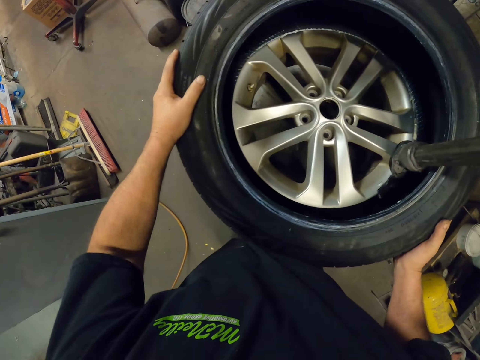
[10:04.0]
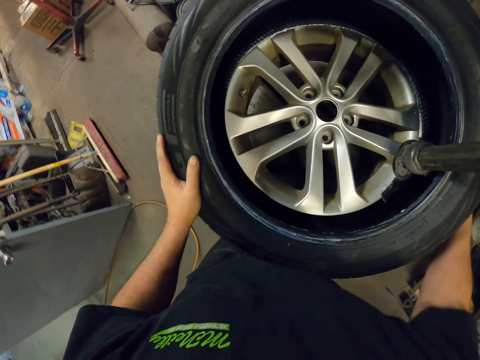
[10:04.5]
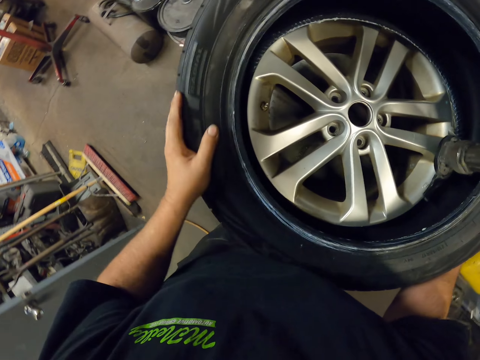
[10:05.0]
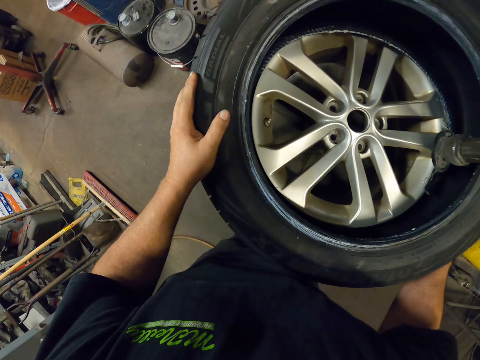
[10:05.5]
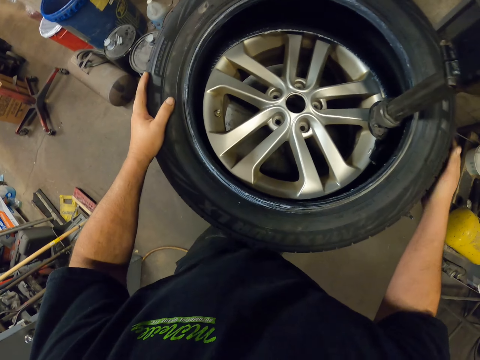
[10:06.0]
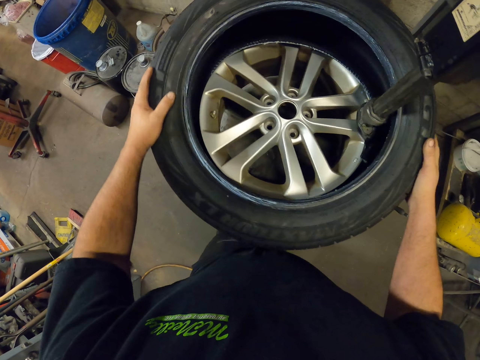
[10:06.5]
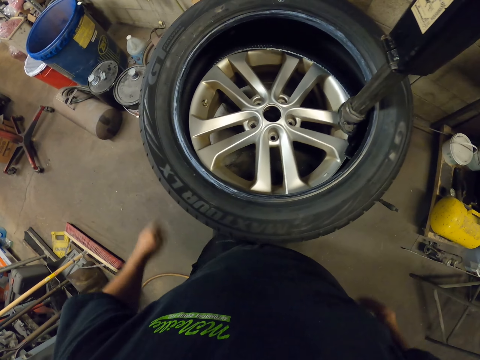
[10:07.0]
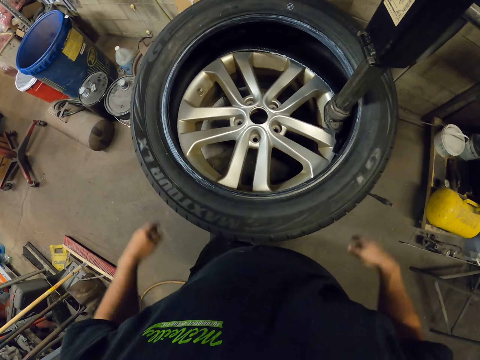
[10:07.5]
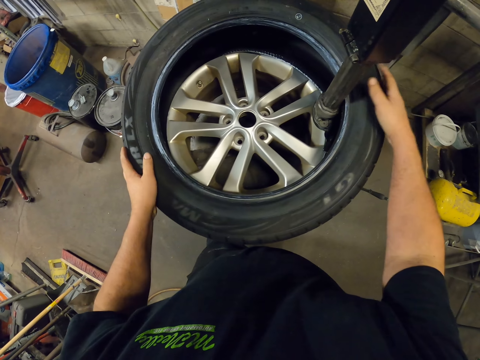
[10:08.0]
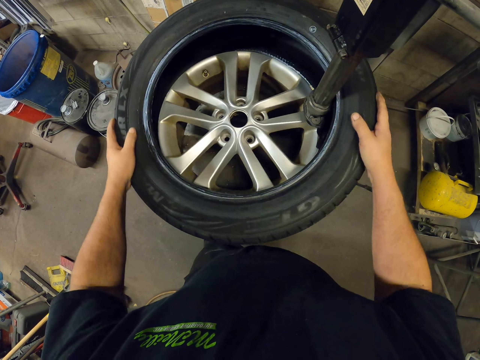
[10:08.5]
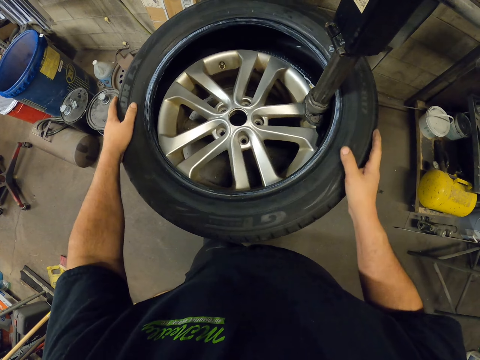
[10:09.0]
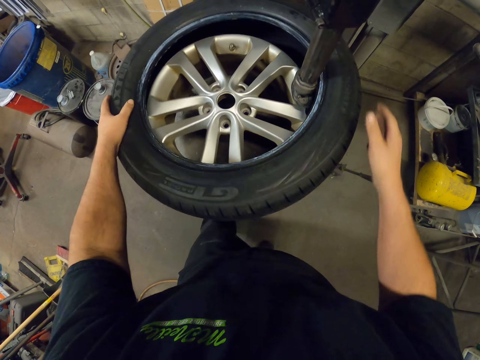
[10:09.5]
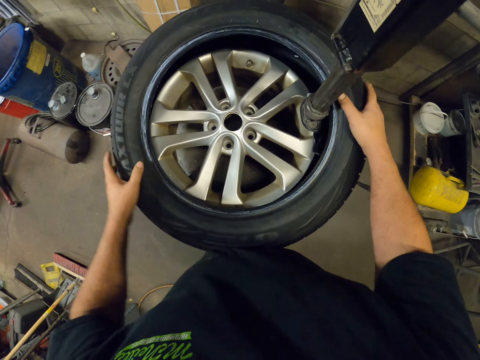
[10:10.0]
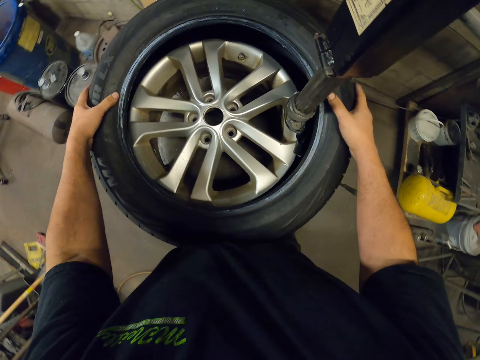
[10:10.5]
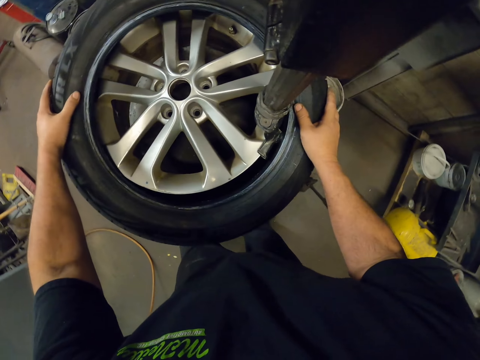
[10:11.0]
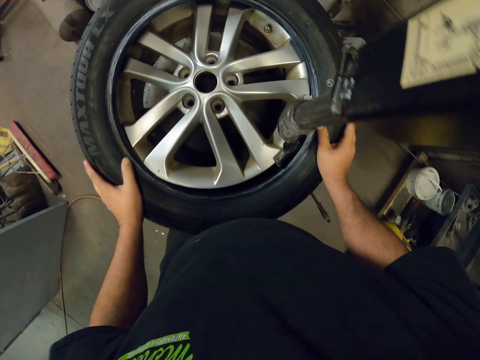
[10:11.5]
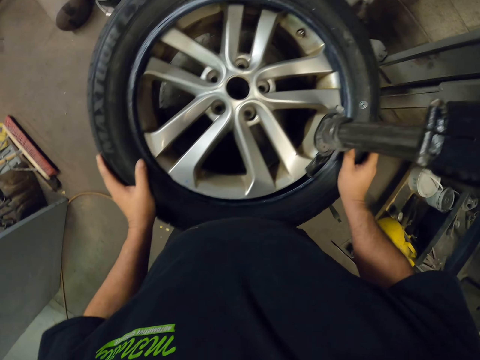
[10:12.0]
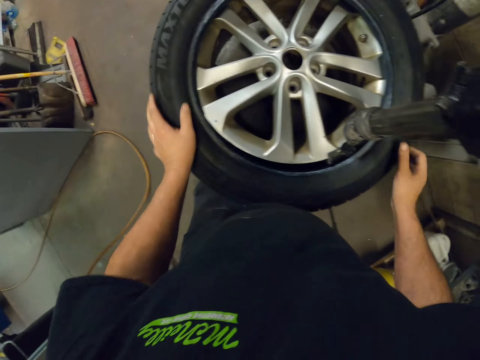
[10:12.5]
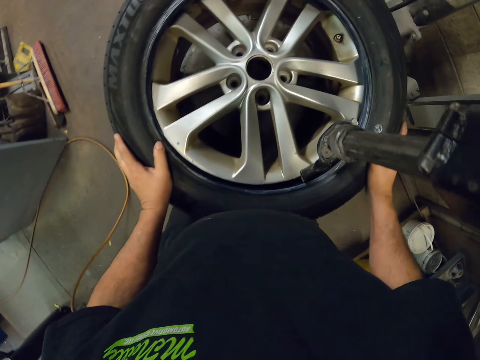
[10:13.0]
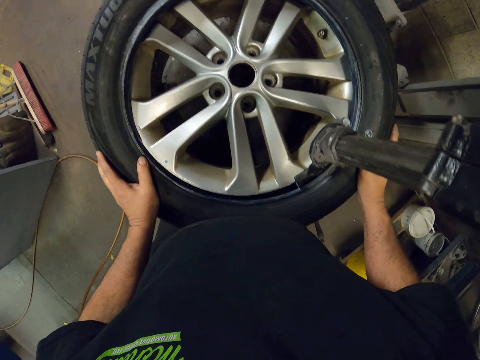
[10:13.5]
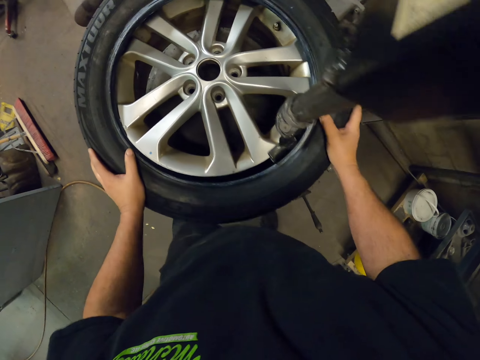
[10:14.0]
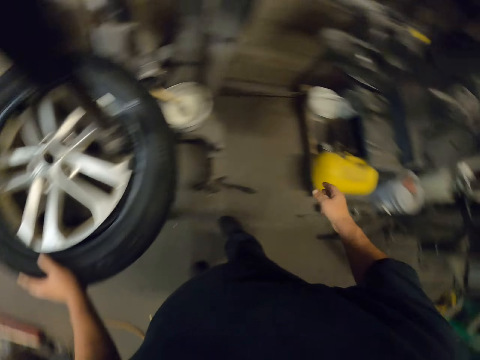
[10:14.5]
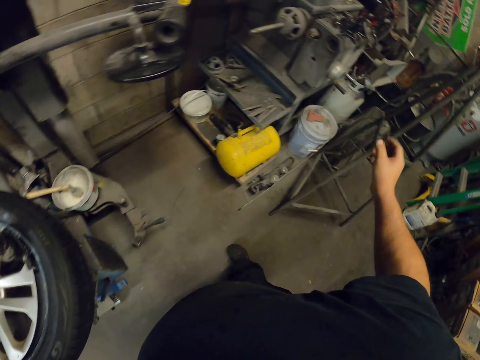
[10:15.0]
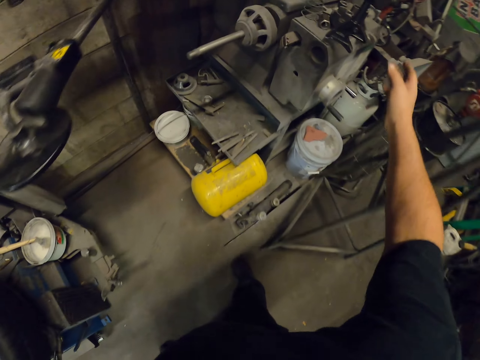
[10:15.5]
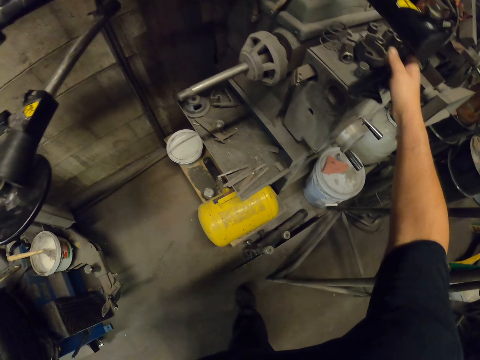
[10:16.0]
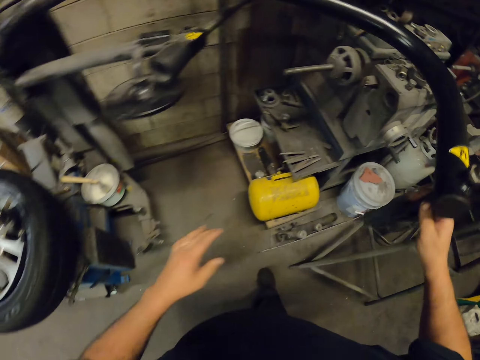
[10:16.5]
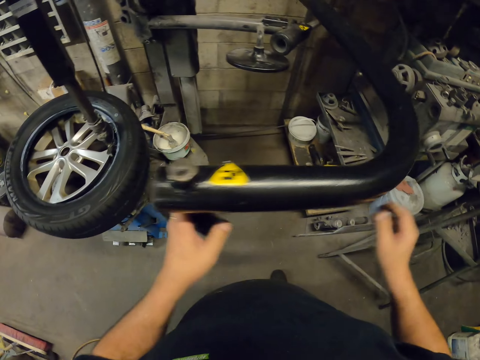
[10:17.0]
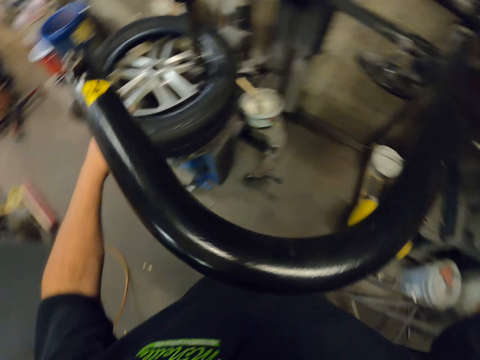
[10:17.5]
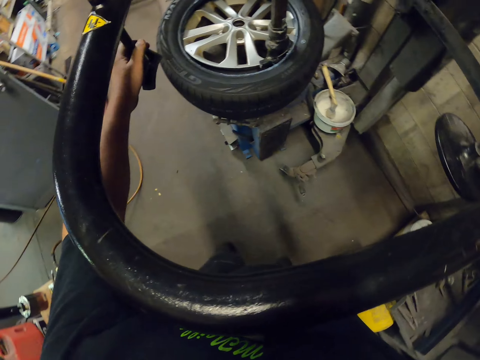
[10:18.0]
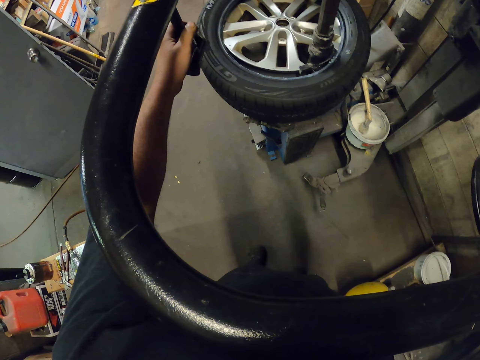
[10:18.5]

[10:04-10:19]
The camera wearer puts the tire on the rim. They rotate the tire. They drop the tire on the rim. They press the tire. They turn around.

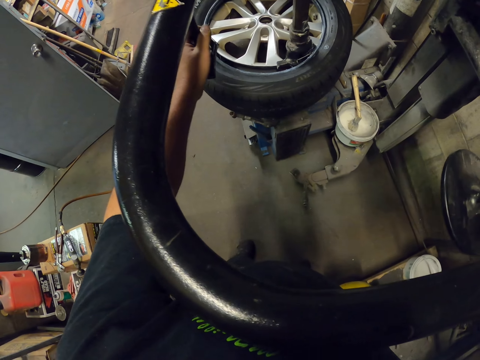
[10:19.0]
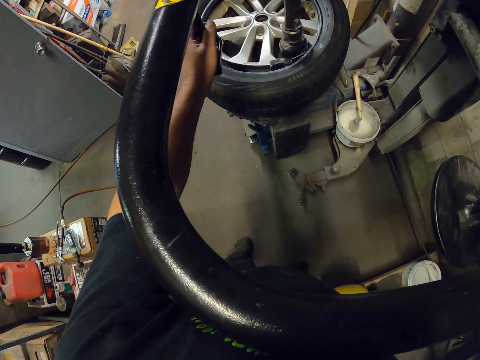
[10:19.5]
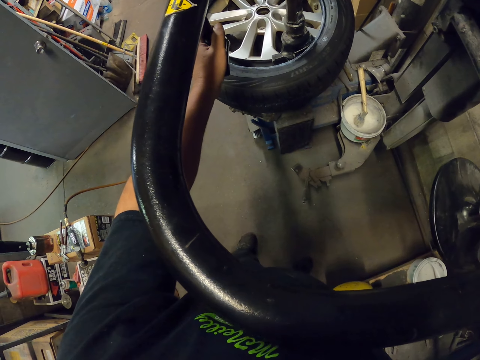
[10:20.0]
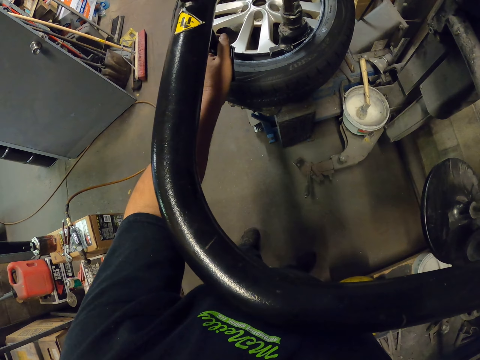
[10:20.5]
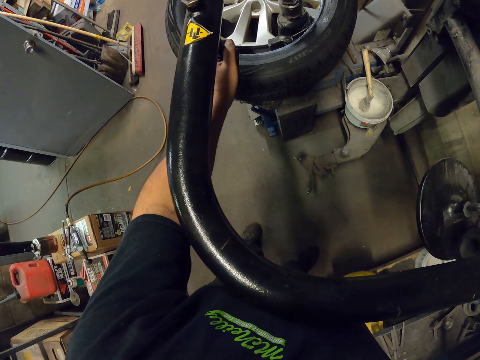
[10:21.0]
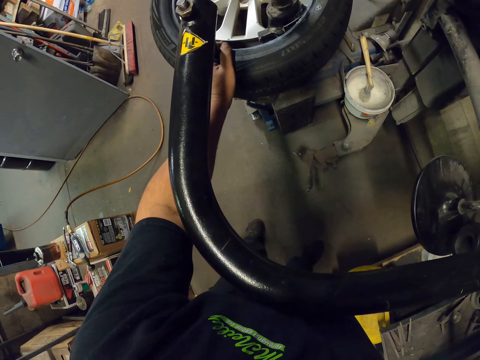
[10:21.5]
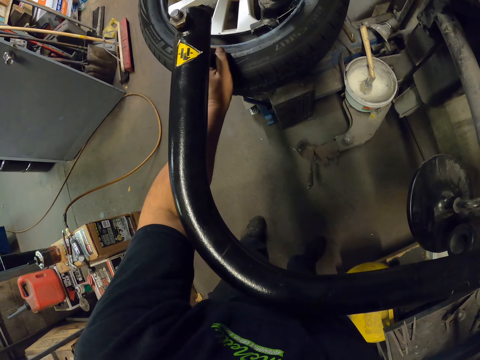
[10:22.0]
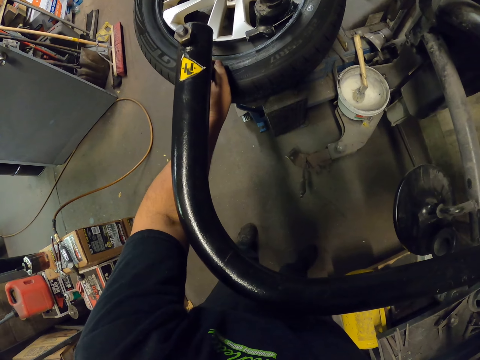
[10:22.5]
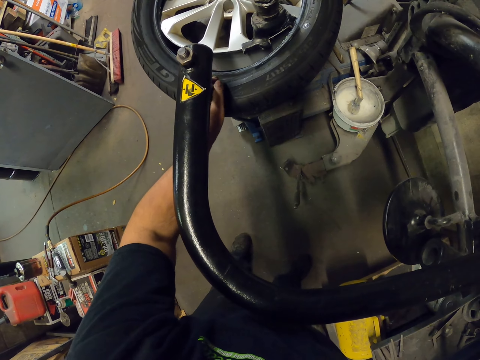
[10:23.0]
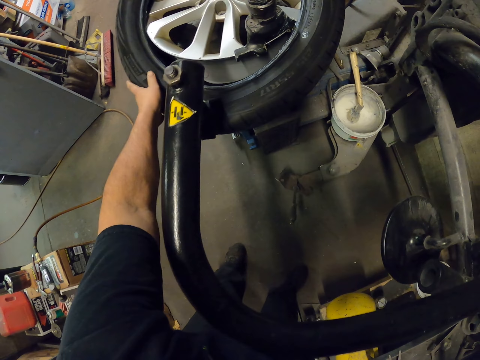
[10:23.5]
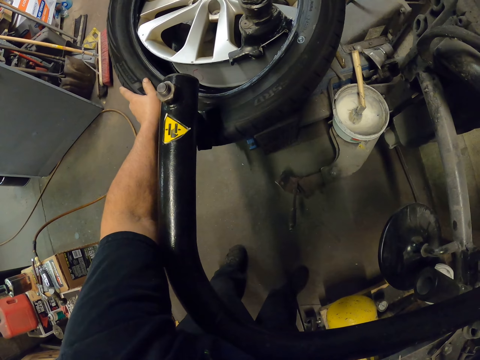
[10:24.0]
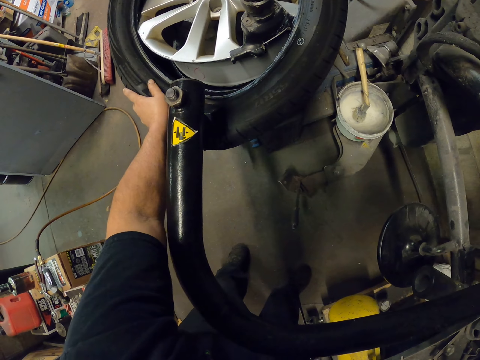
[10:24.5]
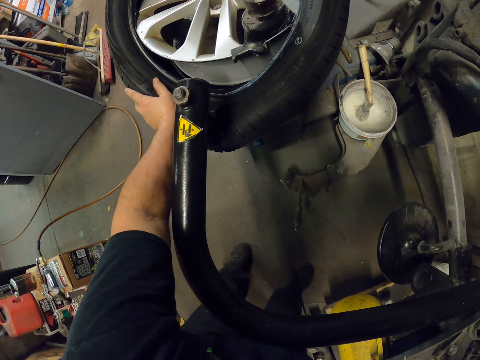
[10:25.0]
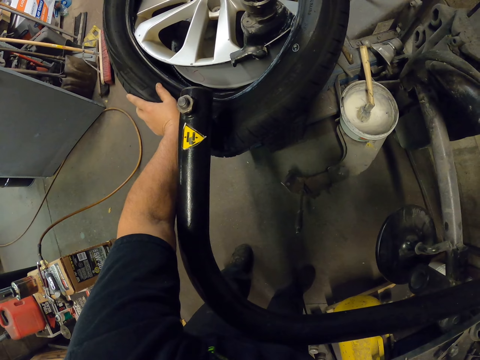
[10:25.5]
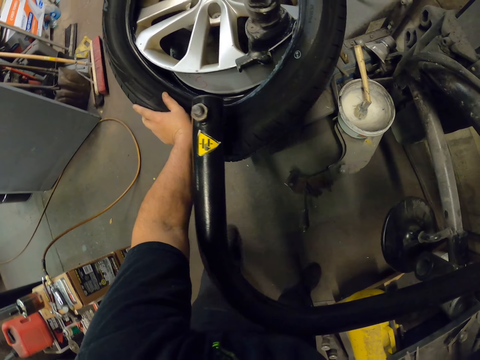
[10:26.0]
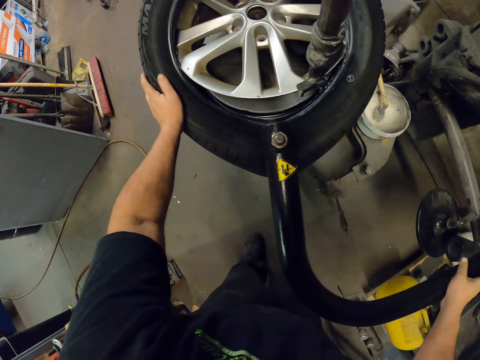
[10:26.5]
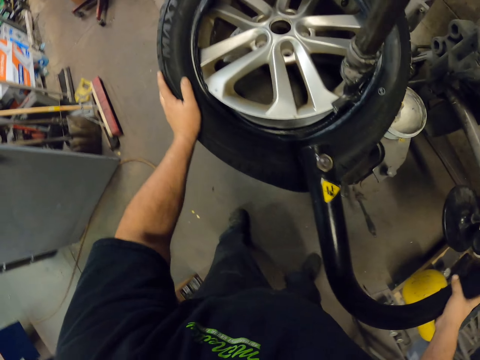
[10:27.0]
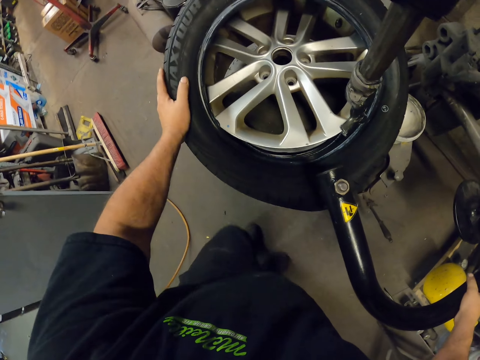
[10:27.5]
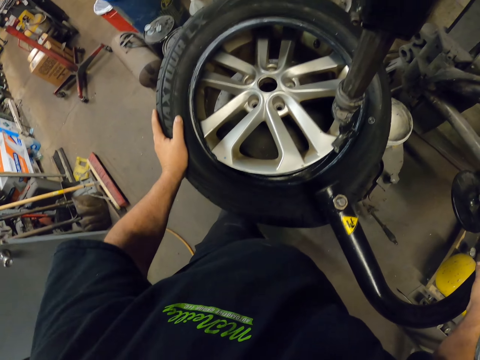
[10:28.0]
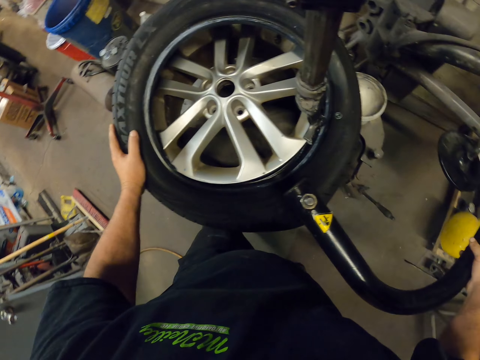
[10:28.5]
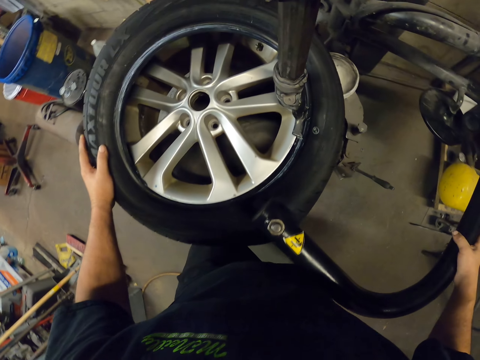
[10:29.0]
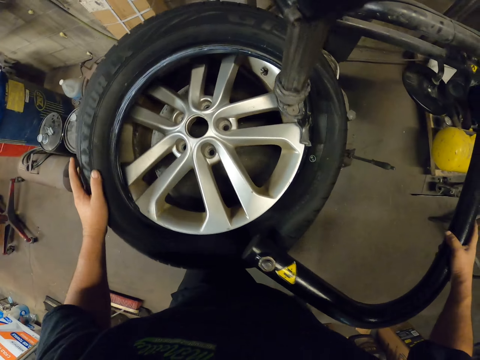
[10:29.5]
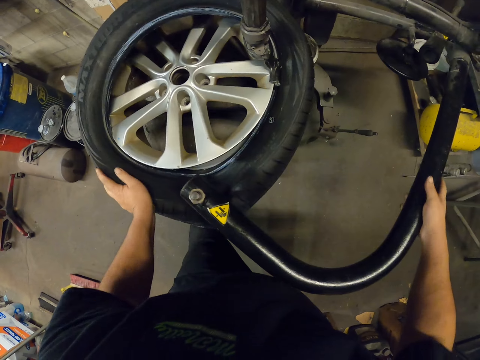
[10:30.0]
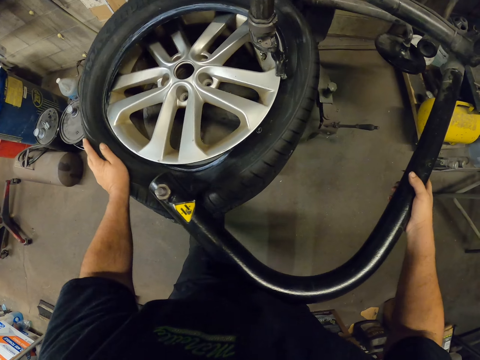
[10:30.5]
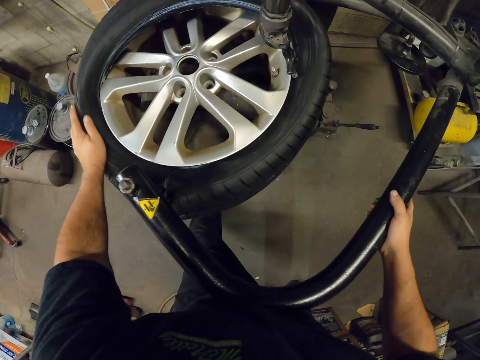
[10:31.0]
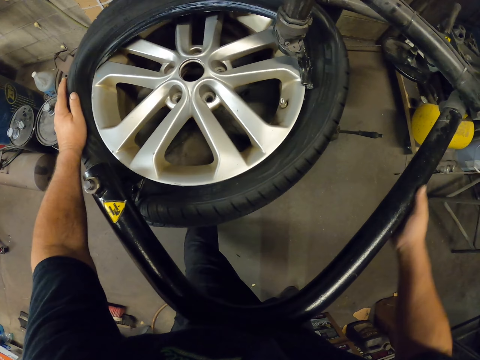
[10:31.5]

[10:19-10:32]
The camera wearer moves a tube. They drop the tube on the tire. They move the tire around.
